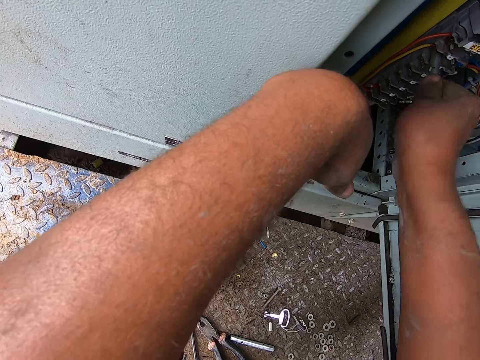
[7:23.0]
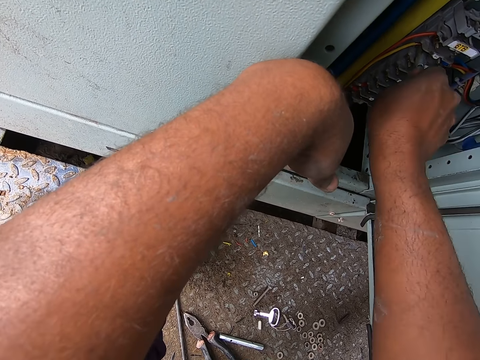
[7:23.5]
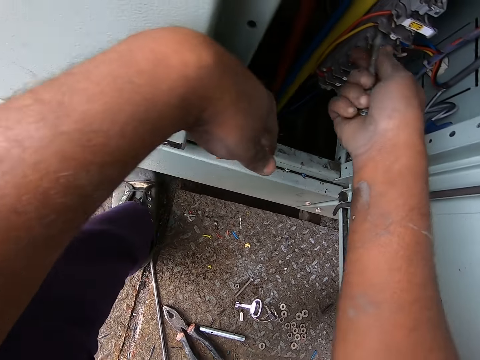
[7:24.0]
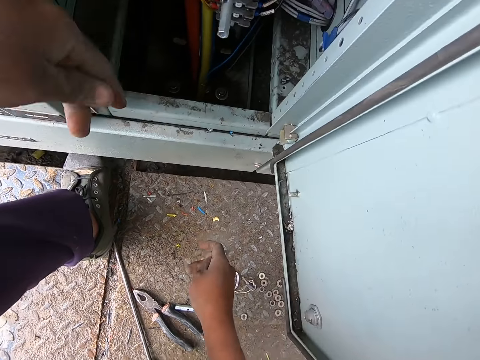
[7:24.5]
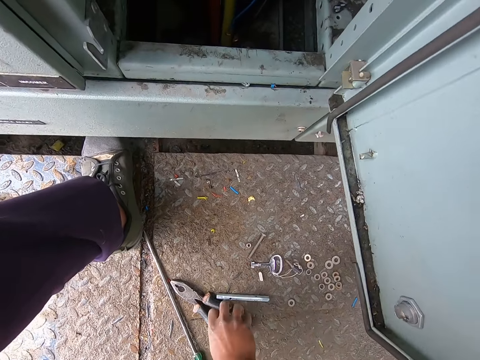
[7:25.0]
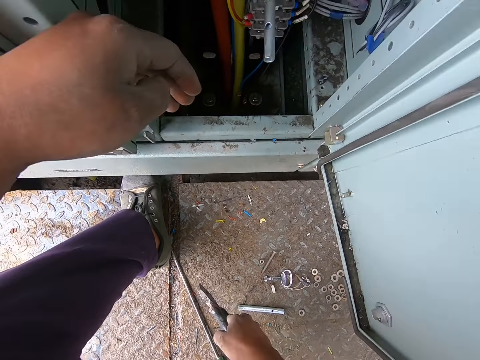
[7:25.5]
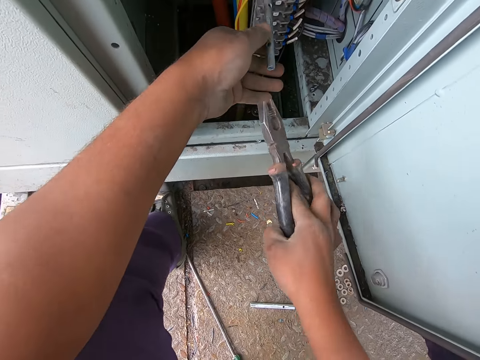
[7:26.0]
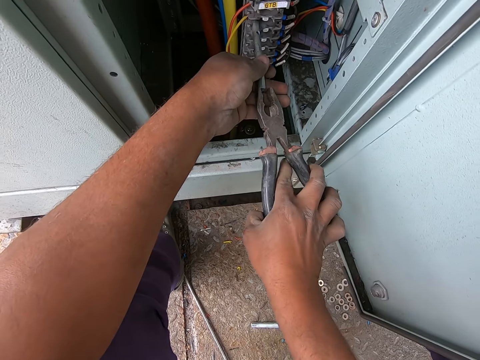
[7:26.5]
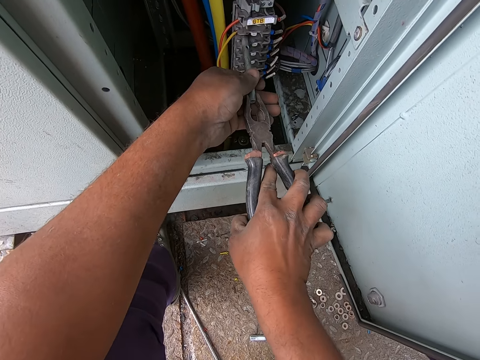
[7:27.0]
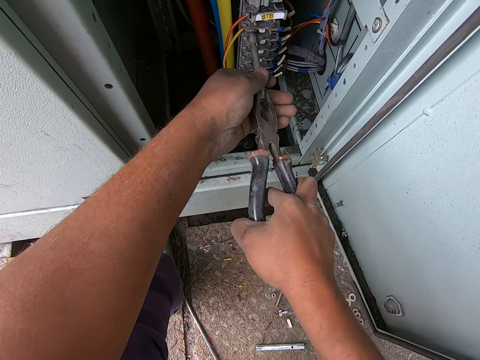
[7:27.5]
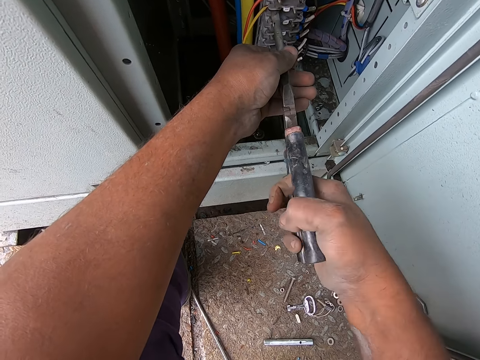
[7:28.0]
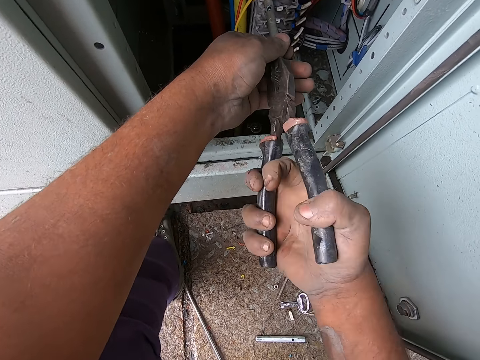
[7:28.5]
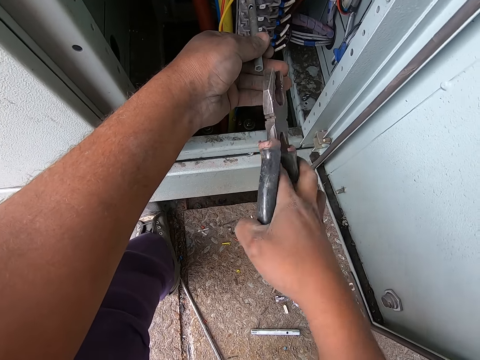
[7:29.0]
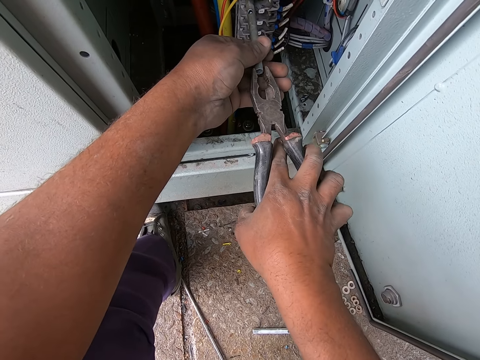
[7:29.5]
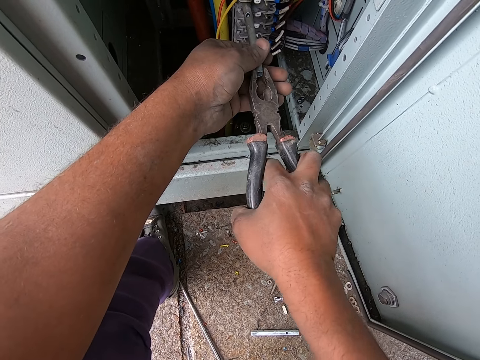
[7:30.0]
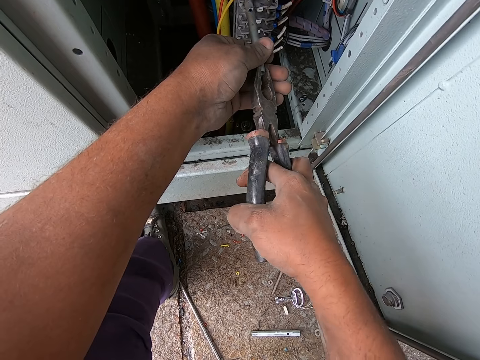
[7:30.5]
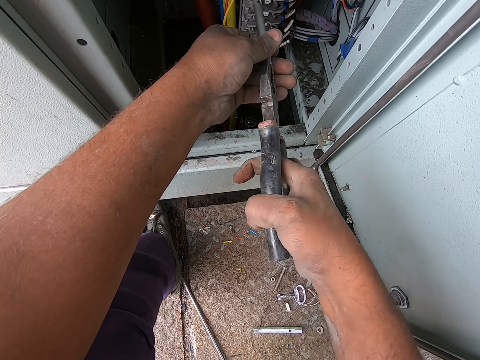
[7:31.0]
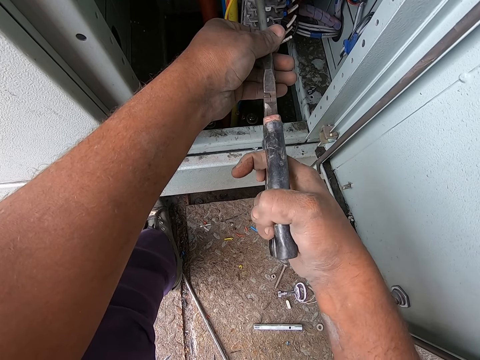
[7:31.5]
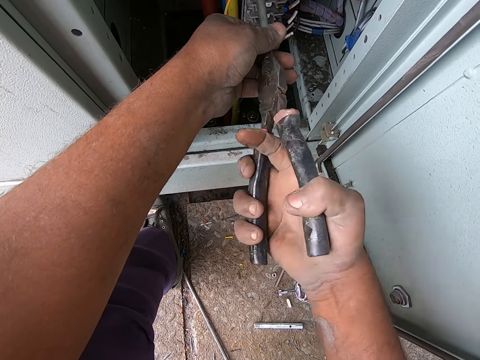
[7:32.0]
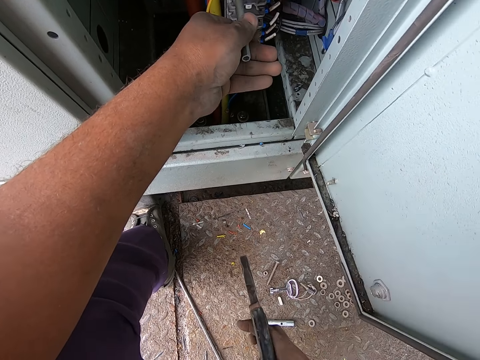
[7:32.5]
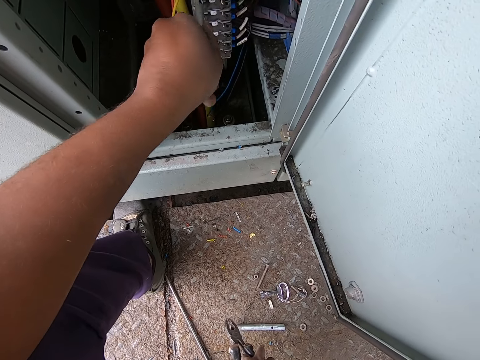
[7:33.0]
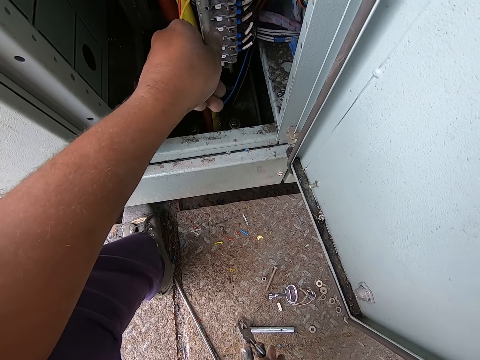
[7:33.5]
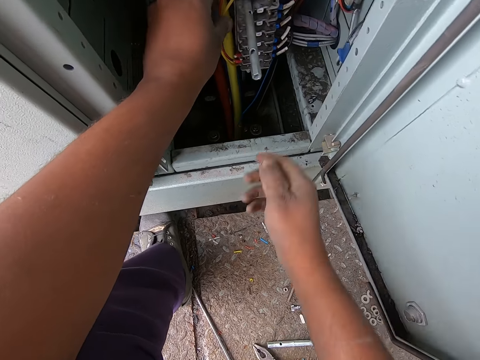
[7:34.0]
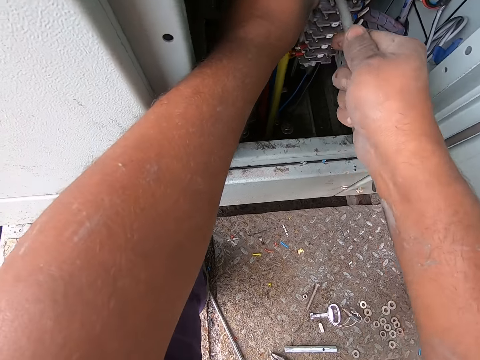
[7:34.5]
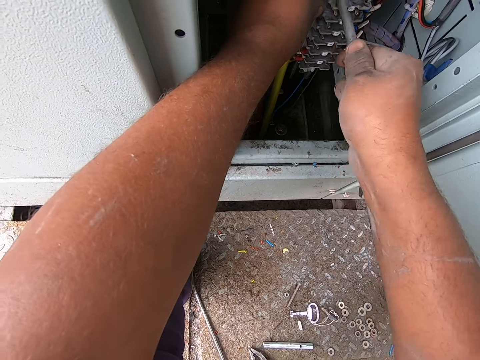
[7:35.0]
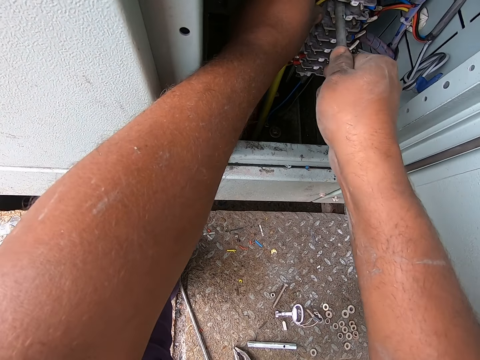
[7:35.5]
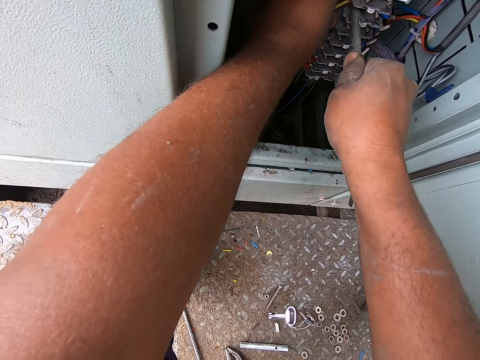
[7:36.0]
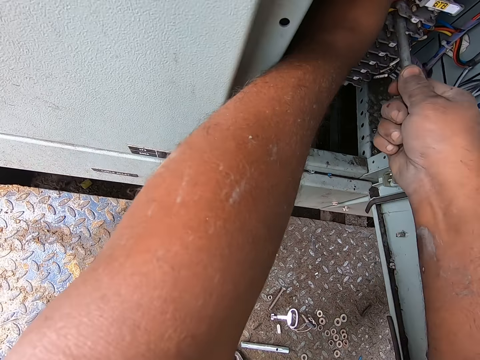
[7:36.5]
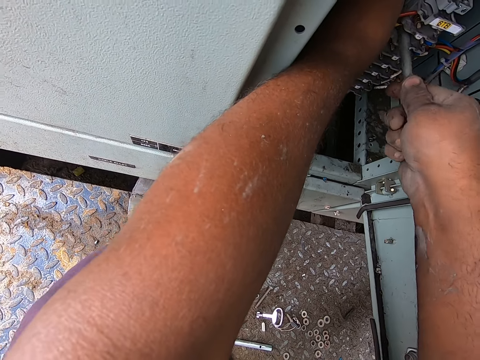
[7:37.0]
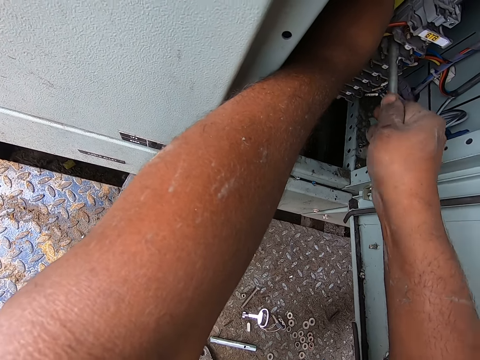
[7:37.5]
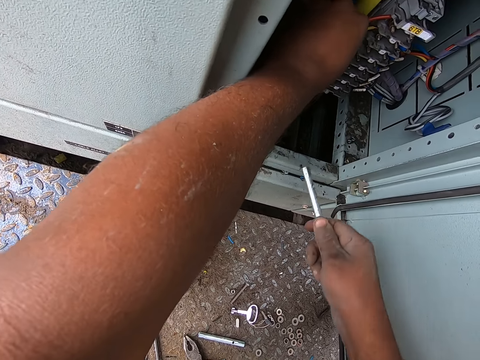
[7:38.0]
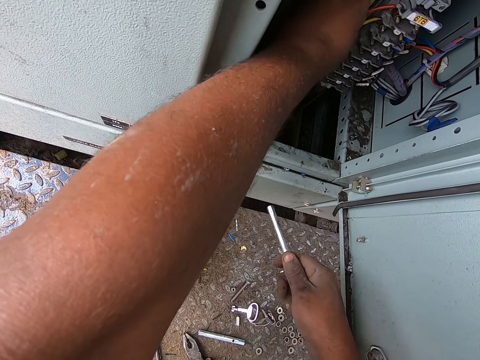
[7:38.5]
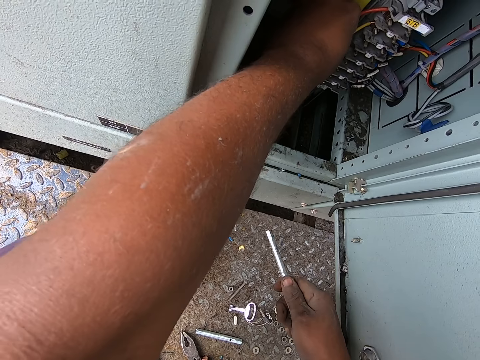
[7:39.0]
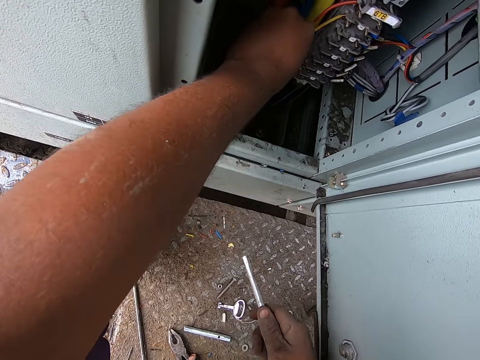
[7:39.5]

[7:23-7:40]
The camera wearer picks the pliers from the ground. They tie the bolt with the pliers. They tighten the switchboard. They drop the pliers on the floor. They pull a wrench from the switchboard.

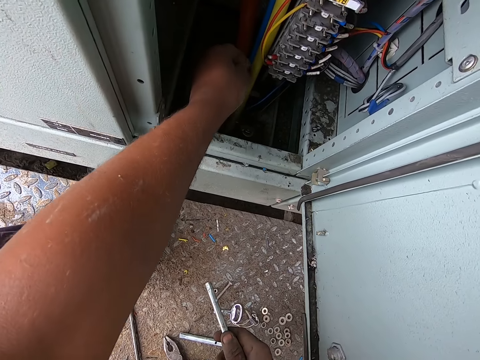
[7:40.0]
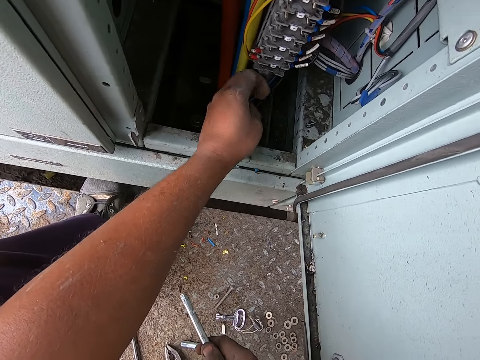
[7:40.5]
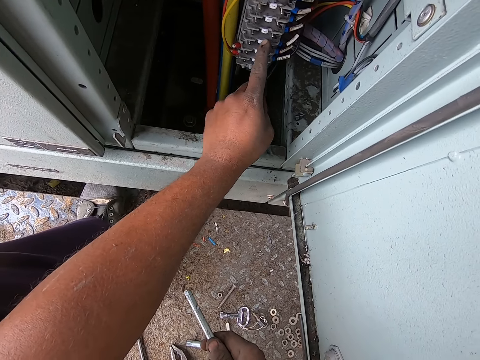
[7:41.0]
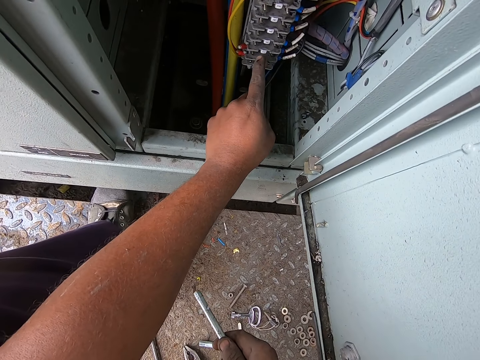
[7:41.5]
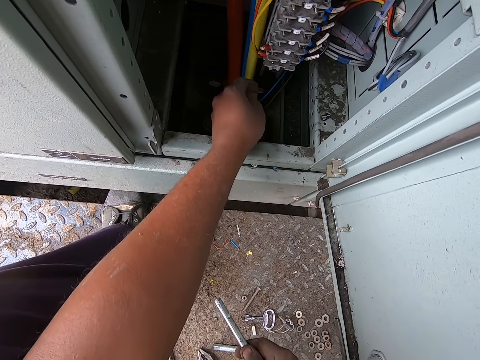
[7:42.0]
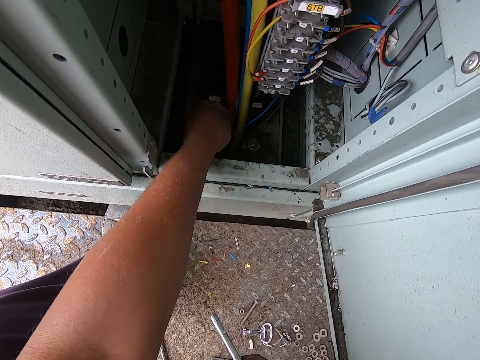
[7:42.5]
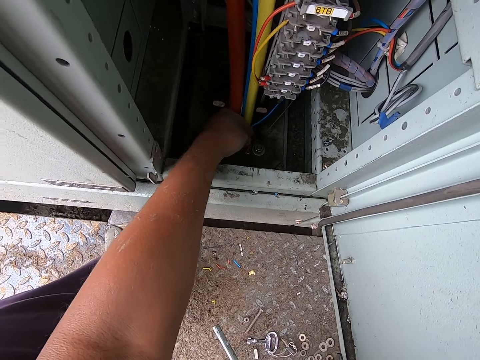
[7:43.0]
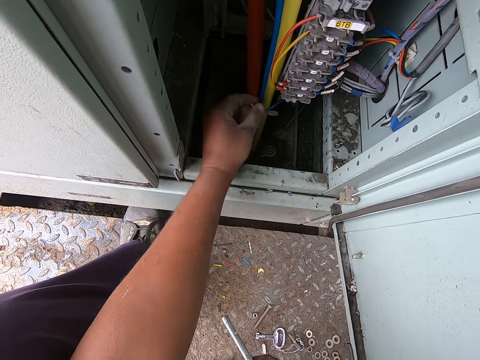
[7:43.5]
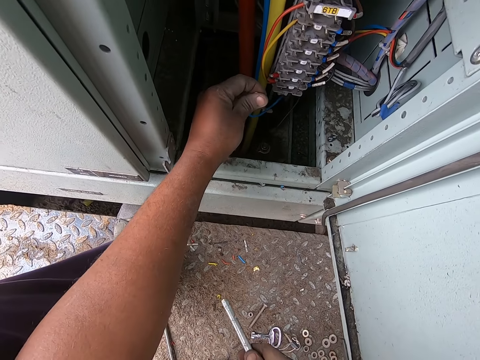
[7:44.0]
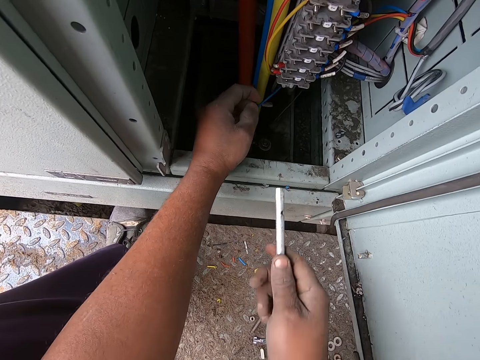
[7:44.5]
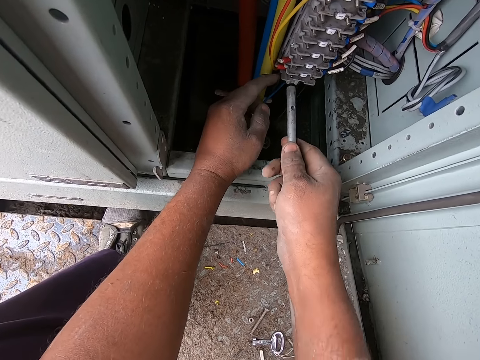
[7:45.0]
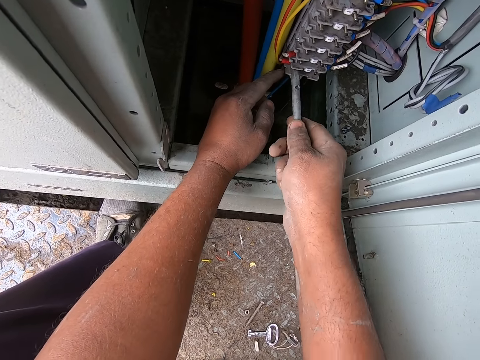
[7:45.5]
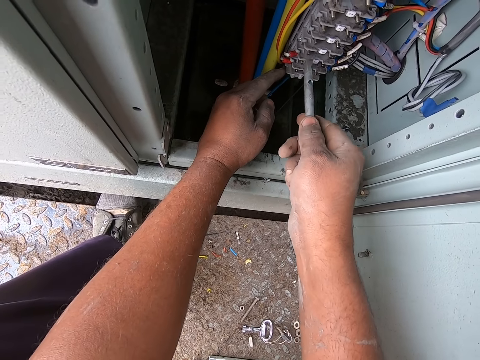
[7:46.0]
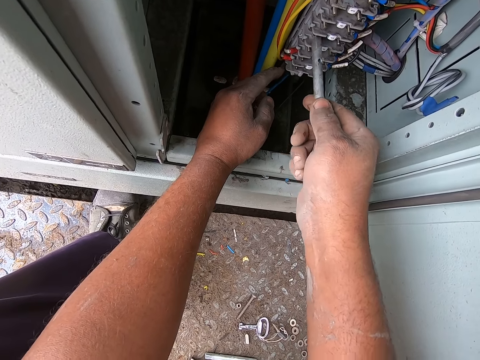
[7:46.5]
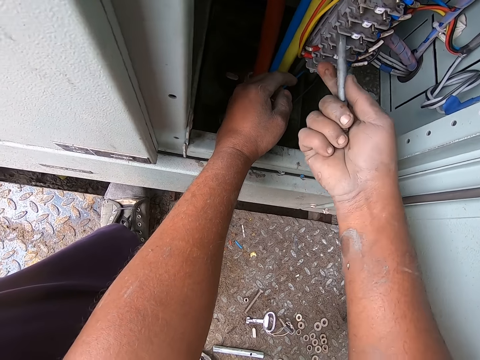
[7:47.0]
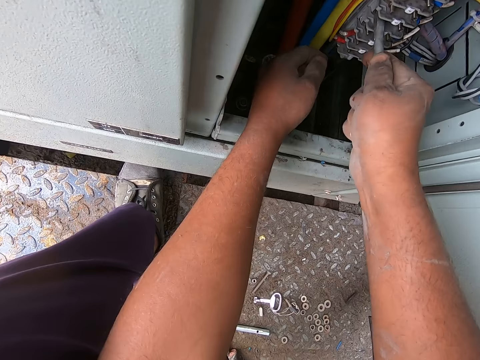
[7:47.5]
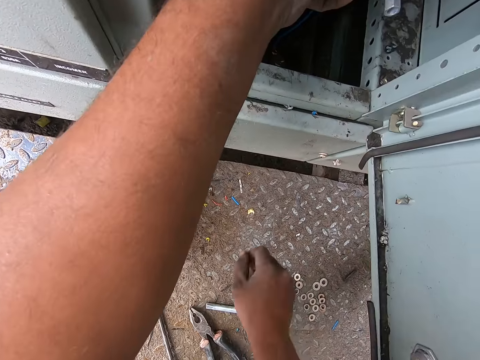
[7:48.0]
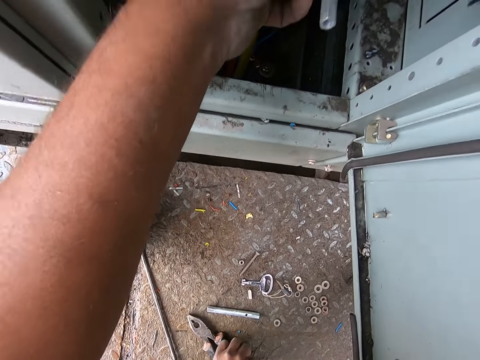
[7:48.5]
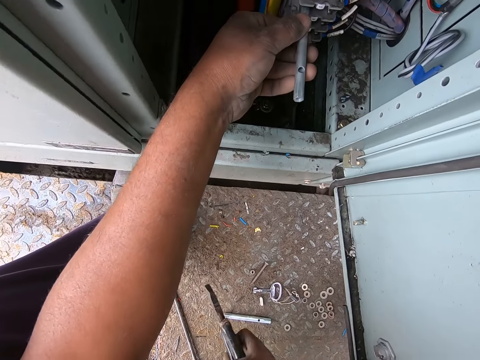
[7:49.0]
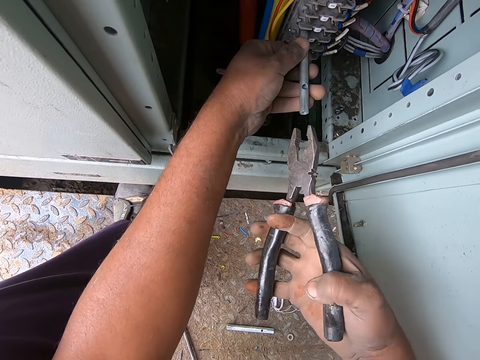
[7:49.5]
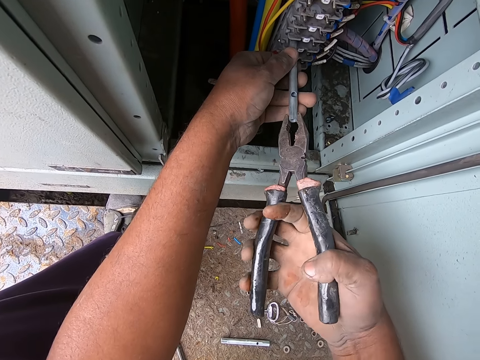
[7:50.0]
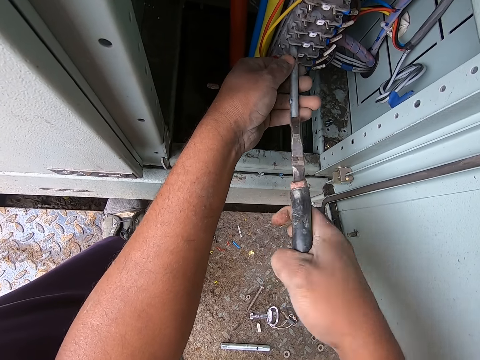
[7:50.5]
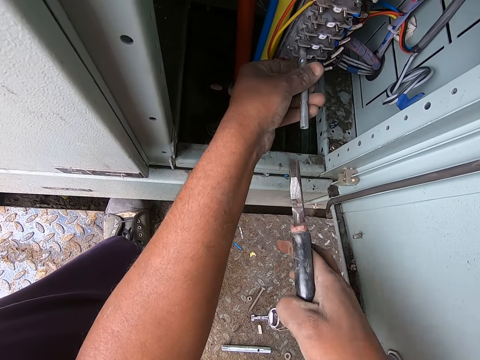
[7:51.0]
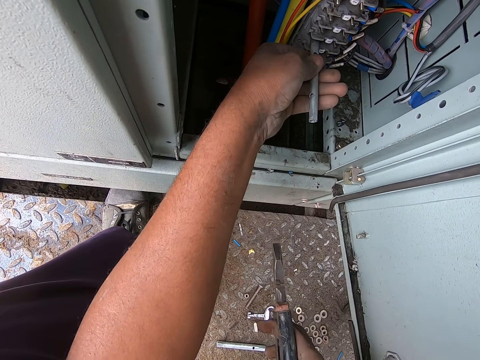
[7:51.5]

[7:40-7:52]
The camera wearer looks at the meter box. They pick a cable. They hold the wire. They count switches. They fix a wrench on the switchboard. They pick the pliers from the floor.
